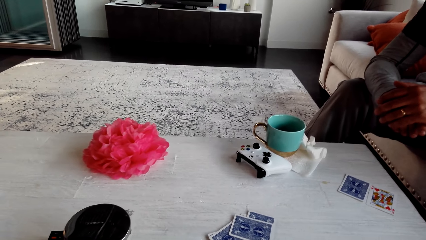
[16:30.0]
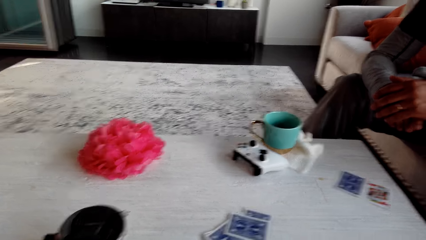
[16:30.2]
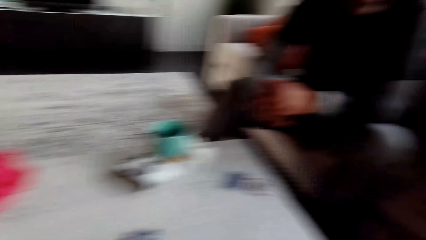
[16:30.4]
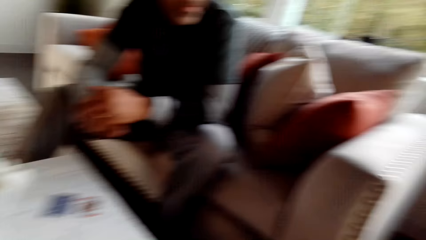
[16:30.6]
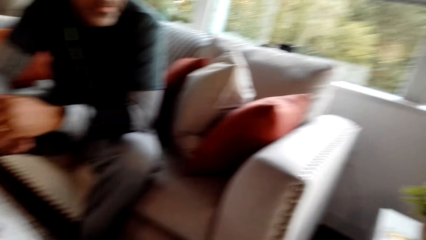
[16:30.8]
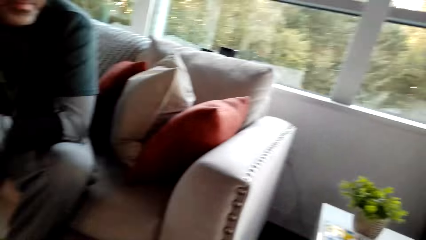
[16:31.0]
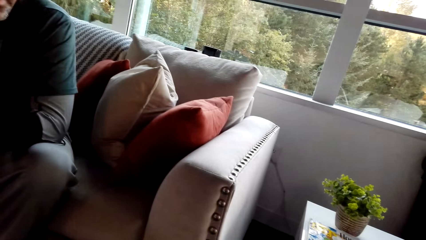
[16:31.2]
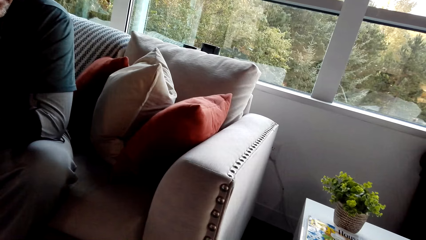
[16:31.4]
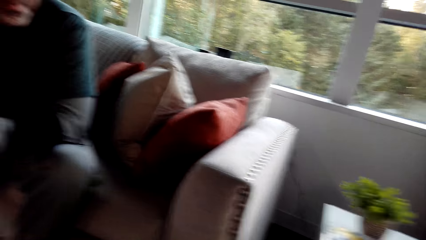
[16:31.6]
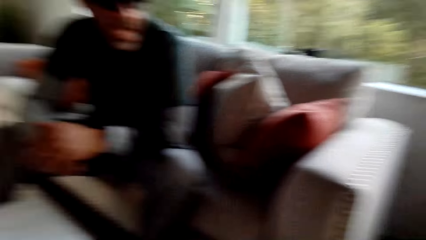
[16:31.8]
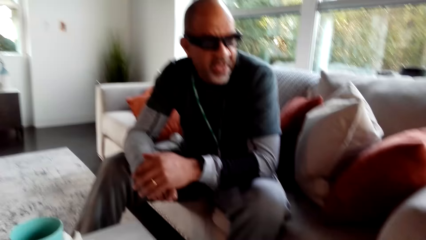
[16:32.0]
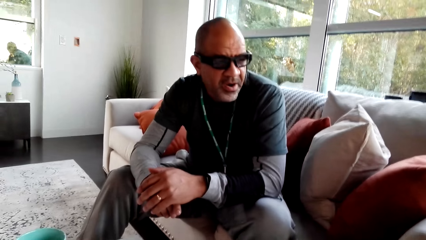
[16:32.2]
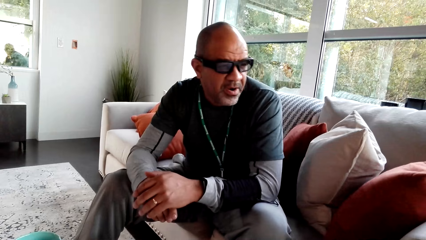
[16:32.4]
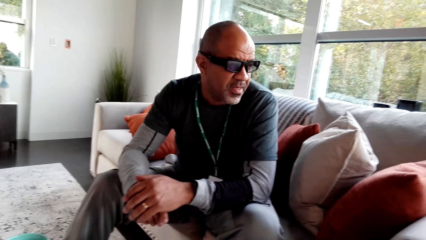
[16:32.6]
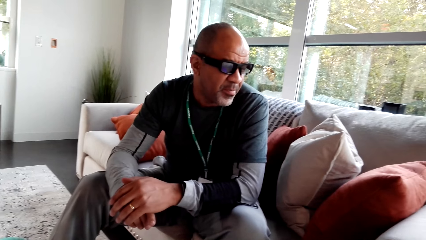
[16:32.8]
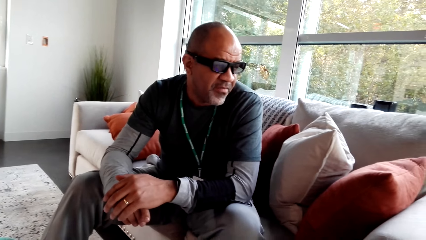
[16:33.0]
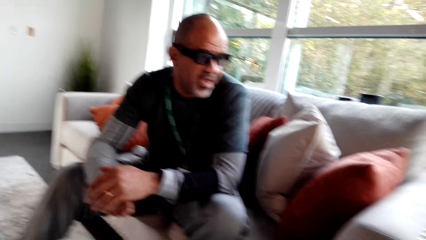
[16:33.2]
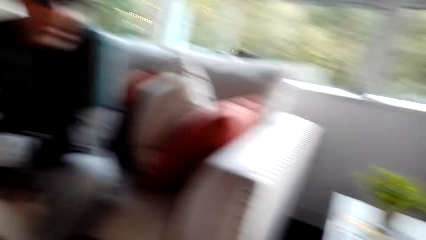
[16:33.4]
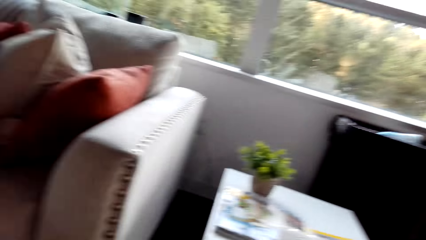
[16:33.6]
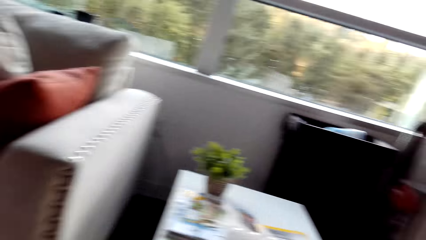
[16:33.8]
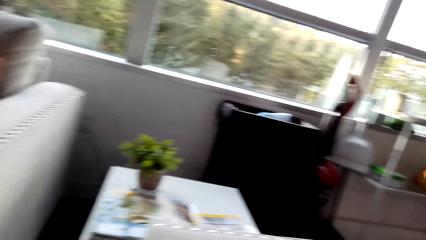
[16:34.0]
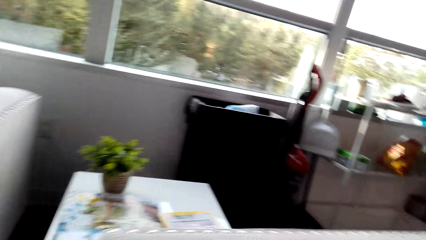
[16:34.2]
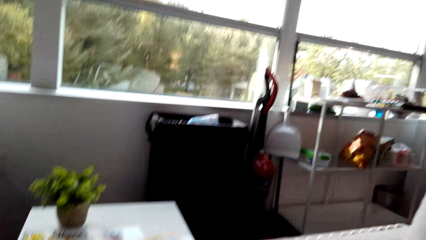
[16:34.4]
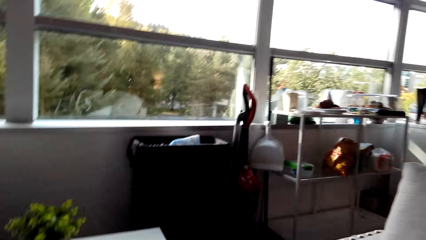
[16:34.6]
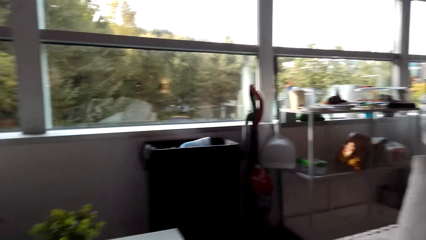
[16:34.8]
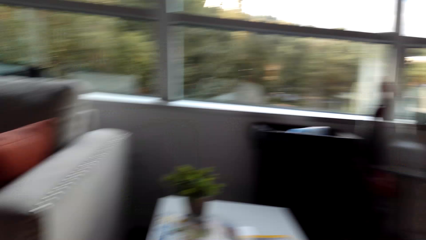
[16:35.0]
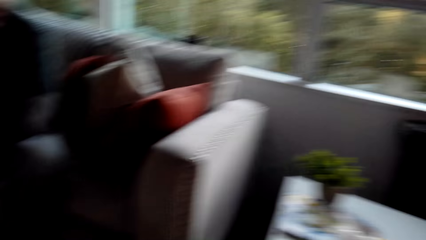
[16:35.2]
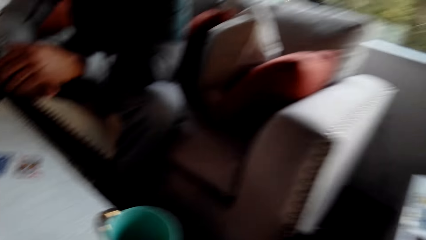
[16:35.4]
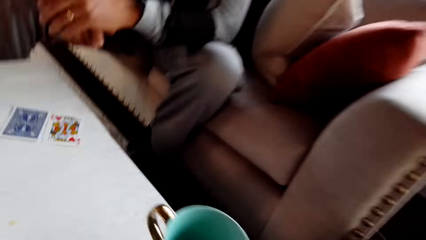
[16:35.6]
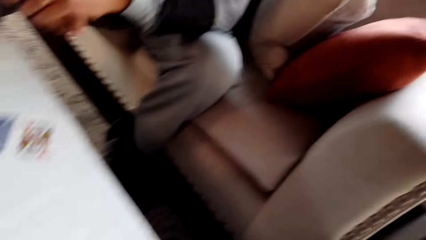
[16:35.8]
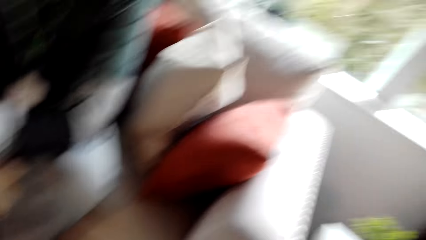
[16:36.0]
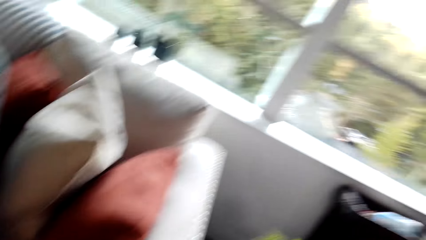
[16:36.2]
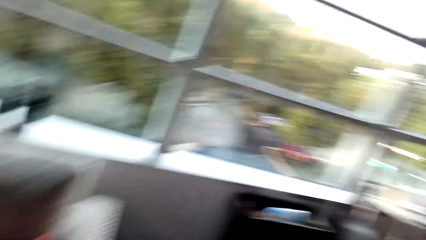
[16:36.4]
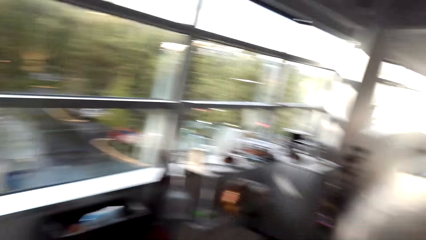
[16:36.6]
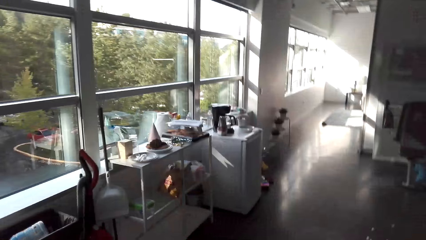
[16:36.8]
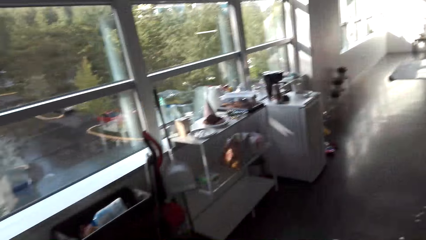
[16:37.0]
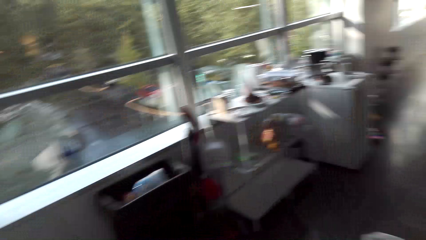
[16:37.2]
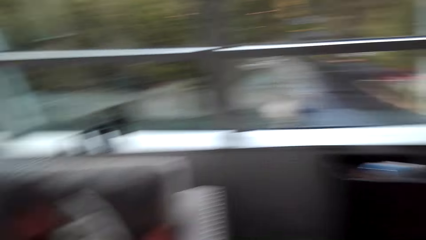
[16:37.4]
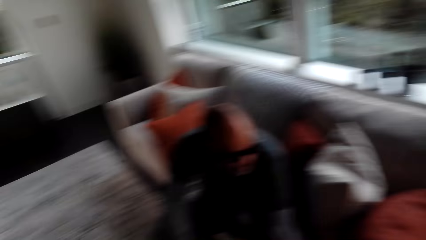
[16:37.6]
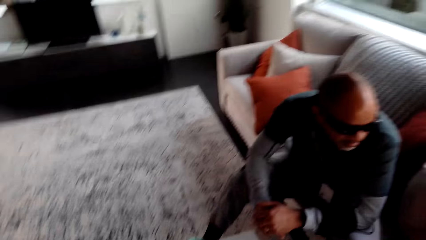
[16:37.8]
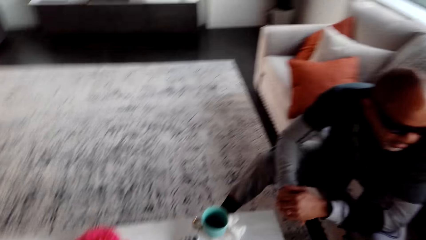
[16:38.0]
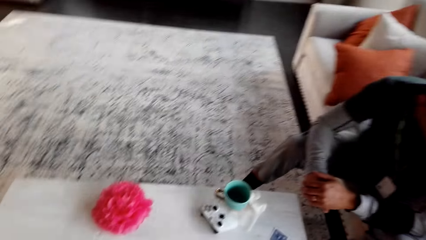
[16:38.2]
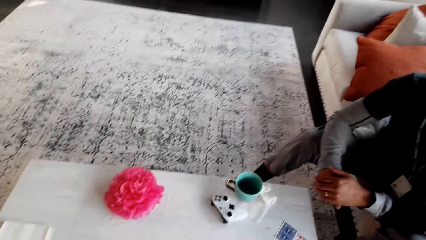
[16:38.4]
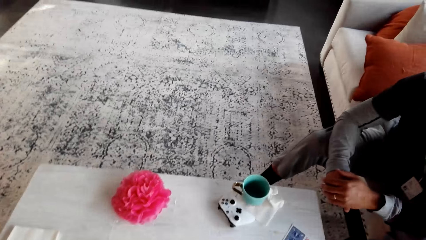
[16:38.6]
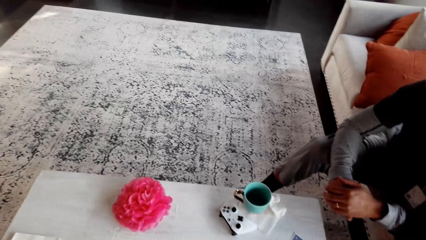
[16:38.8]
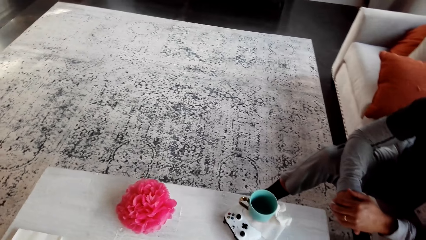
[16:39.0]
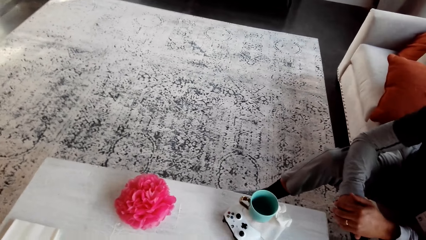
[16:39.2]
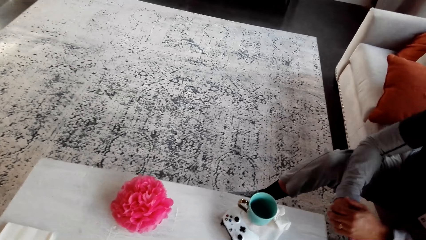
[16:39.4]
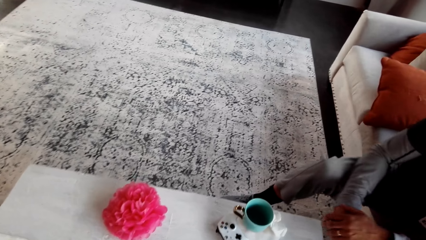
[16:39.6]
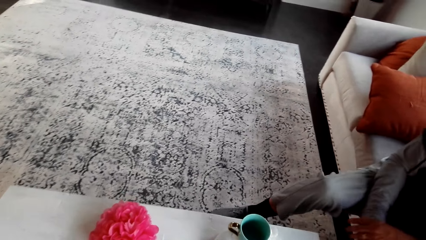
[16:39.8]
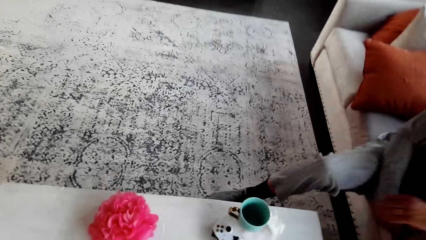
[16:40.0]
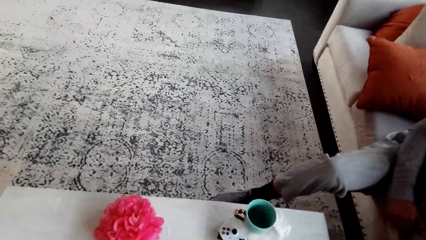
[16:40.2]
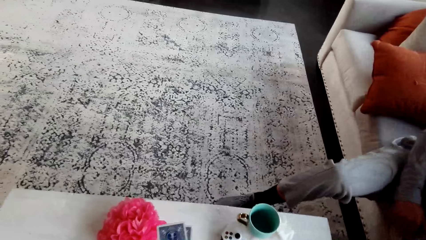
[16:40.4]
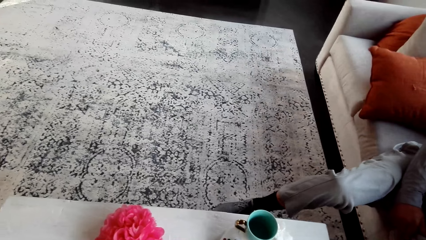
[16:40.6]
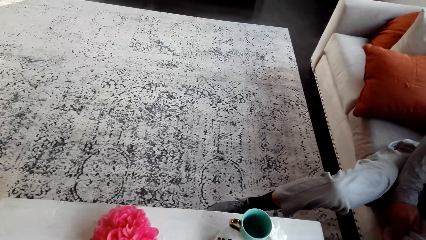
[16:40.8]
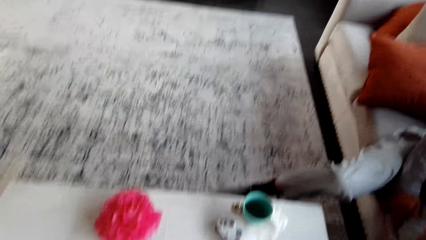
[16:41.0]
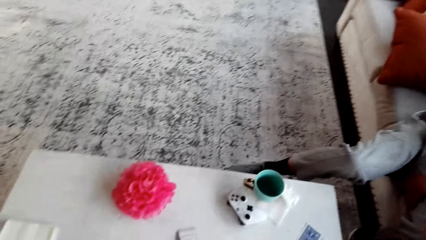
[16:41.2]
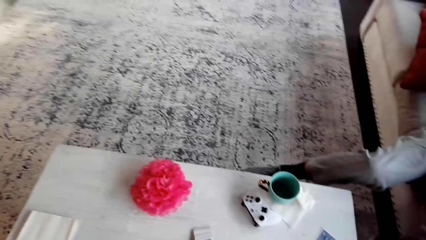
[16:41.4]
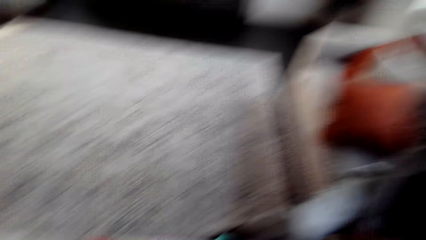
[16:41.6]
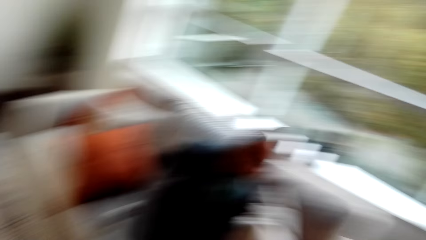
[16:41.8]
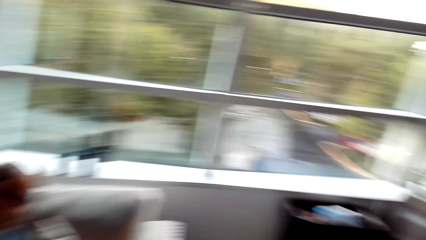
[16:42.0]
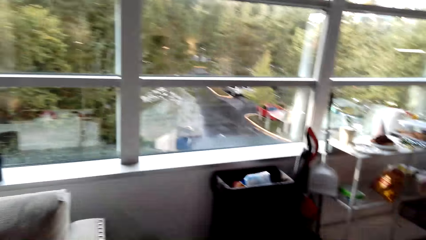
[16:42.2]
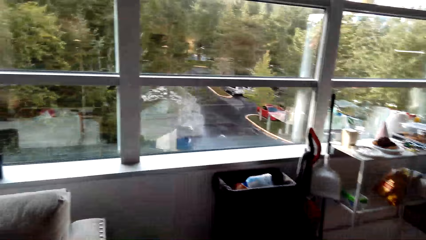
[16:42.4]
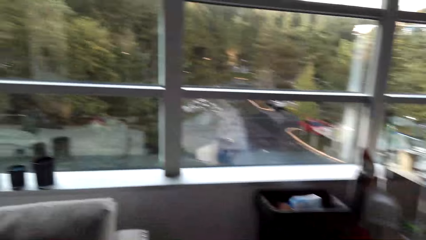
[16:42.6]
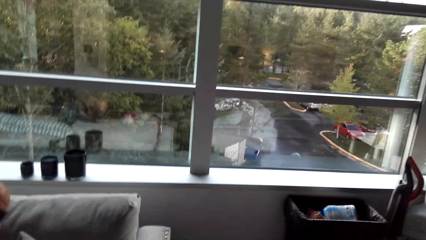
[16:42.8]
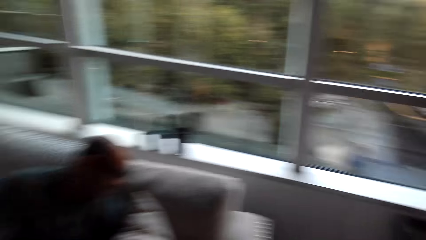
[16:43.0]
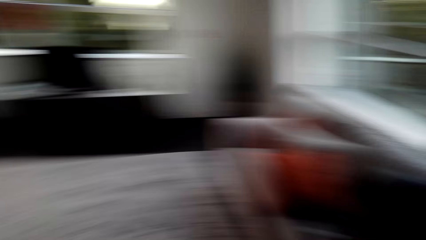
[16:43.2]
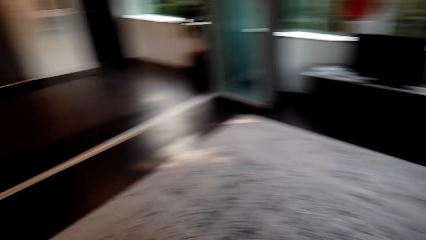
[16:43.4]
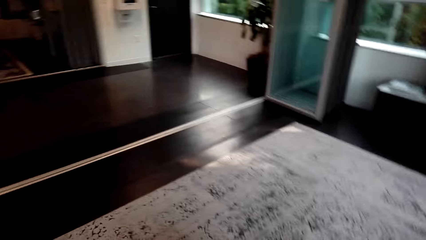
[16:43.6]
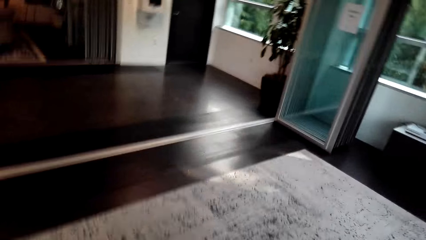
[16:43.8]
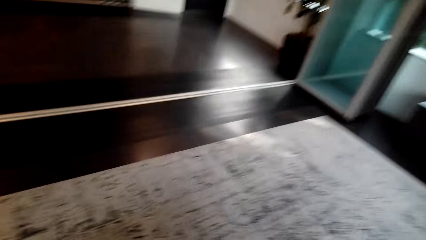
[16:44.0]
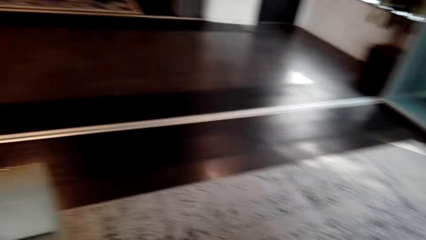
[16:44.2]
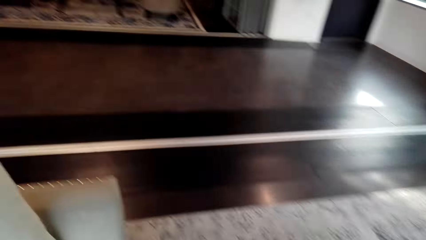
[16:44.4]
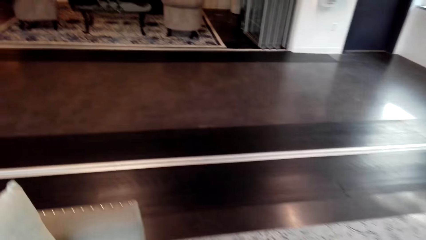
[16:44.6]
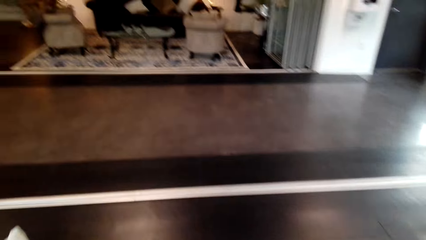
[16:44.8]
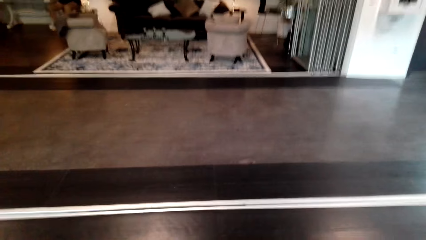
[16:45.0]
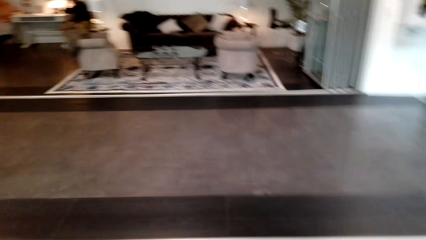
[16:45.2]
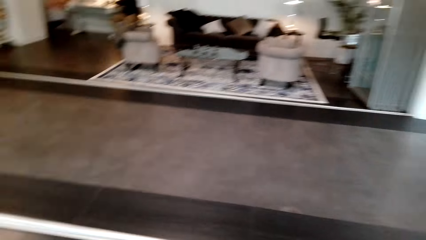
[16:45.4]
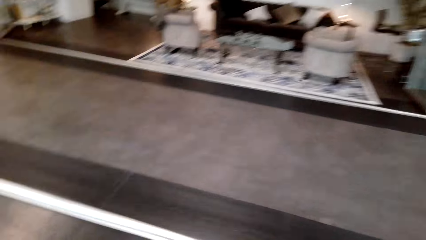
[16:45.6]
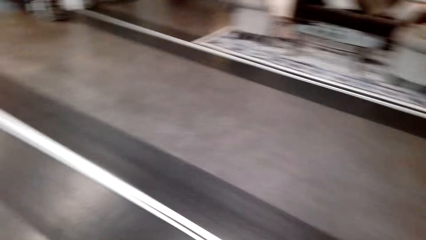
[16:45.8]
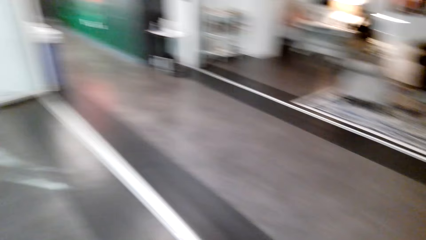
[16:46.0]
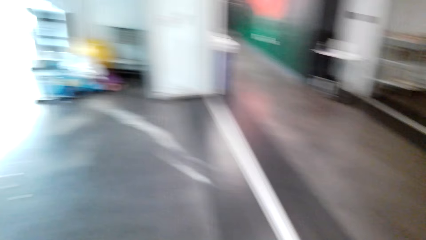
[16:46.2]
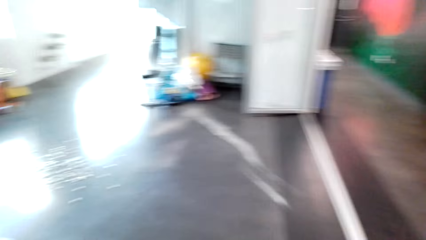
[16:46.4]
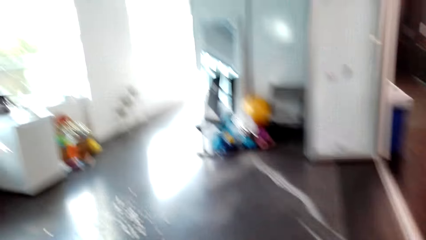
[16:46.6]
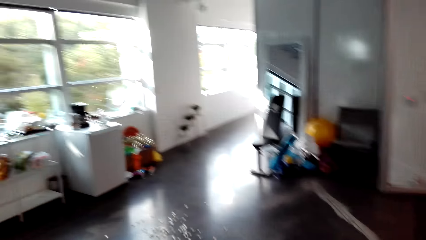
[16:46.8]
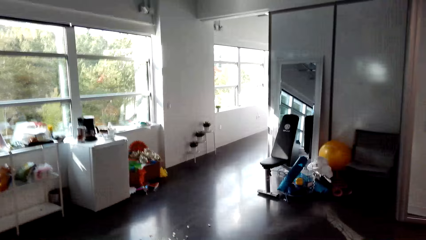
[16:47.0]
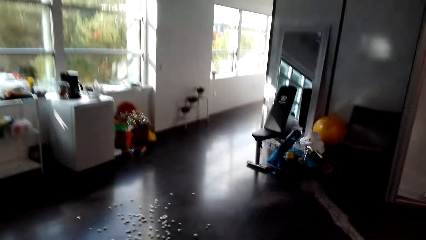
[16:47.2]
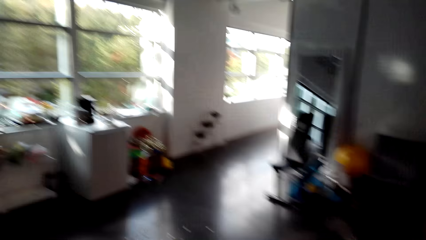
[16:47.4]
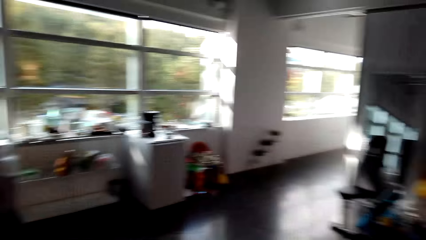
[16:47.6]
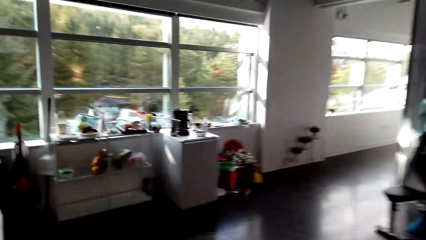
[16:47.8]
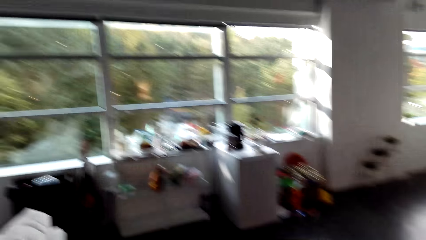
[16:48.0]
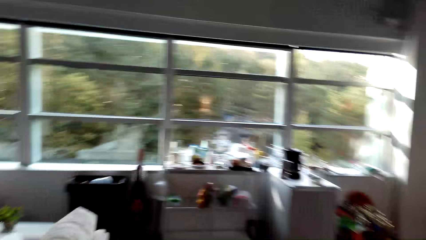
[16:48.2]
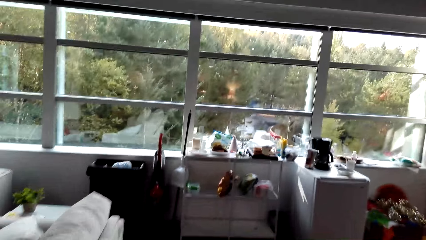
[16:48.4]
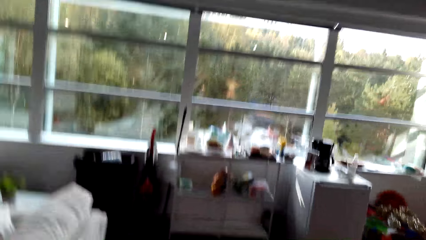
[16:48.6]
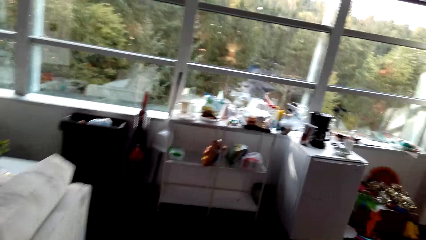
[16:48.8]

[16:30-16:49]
The camera wearer stares at the sofa. They stare at a man. They turn around. They stand up. They look around the apartment. They stare at the table. They walk around the apartment.
